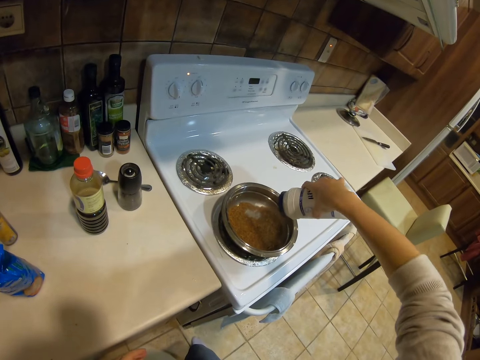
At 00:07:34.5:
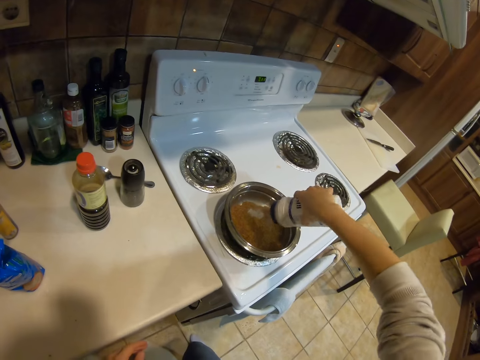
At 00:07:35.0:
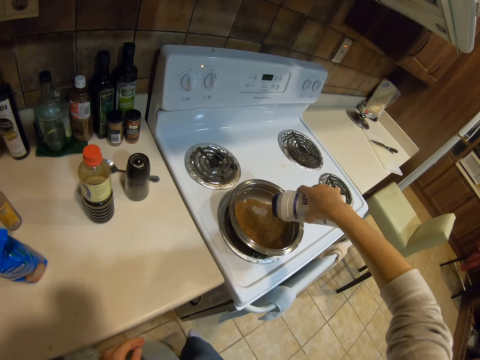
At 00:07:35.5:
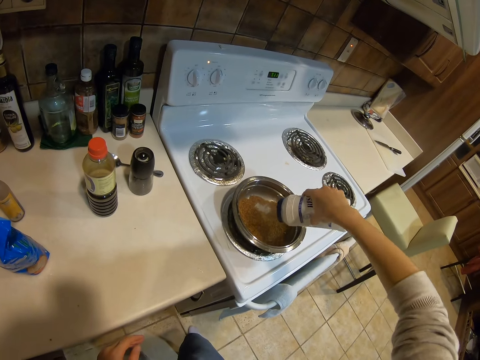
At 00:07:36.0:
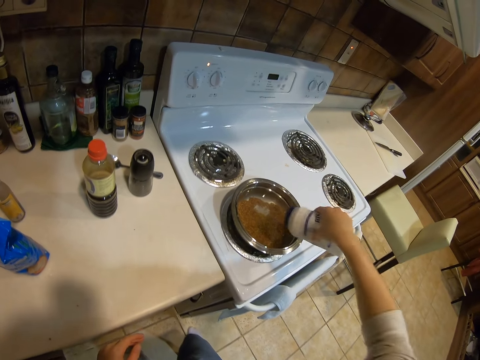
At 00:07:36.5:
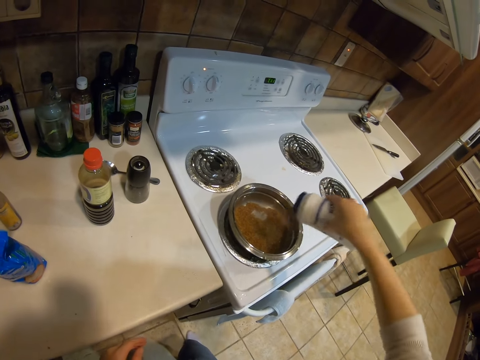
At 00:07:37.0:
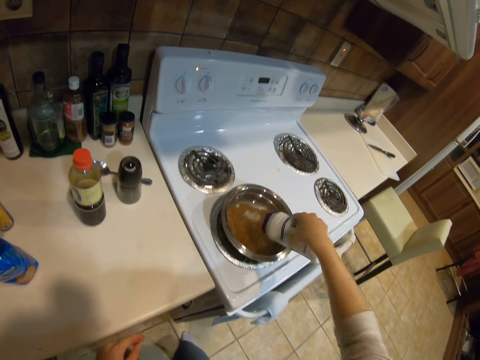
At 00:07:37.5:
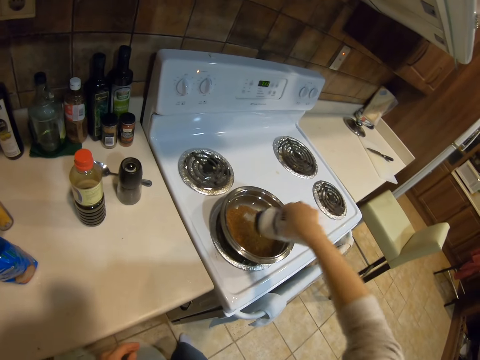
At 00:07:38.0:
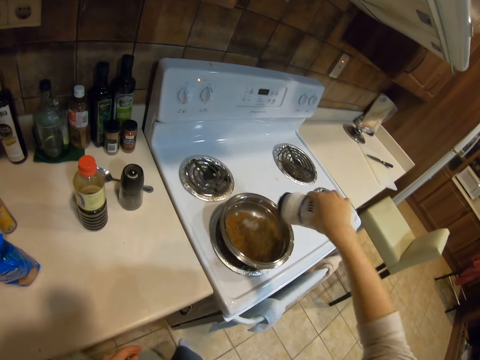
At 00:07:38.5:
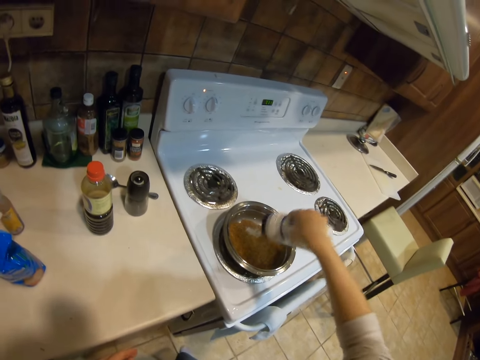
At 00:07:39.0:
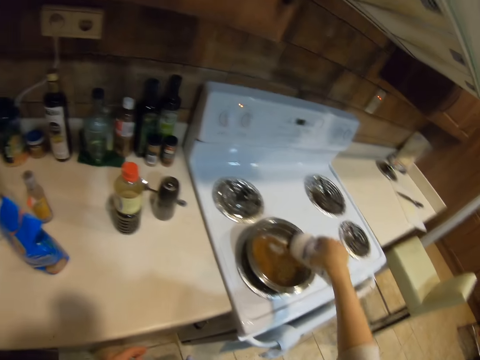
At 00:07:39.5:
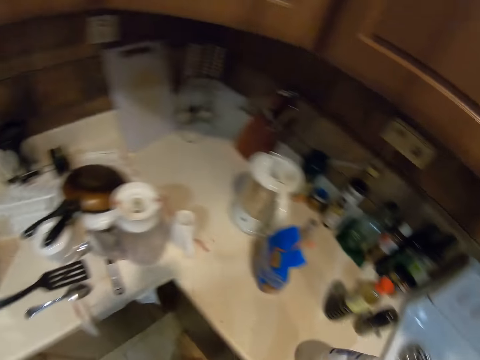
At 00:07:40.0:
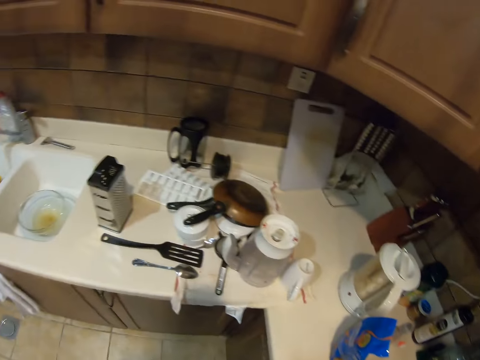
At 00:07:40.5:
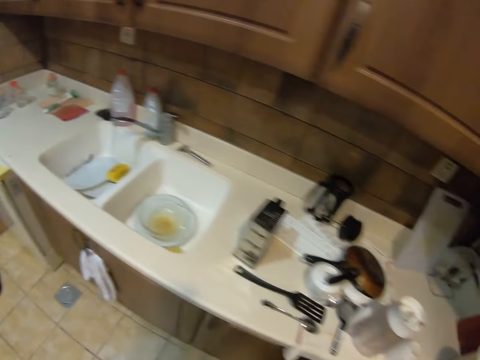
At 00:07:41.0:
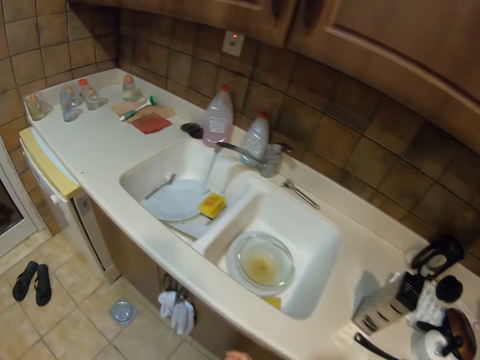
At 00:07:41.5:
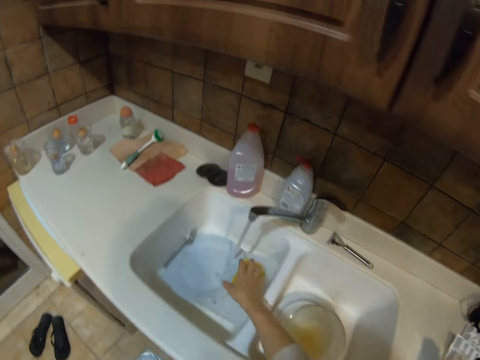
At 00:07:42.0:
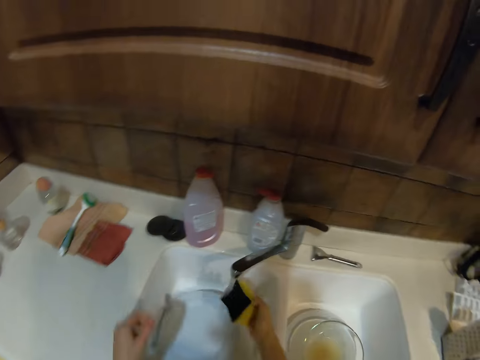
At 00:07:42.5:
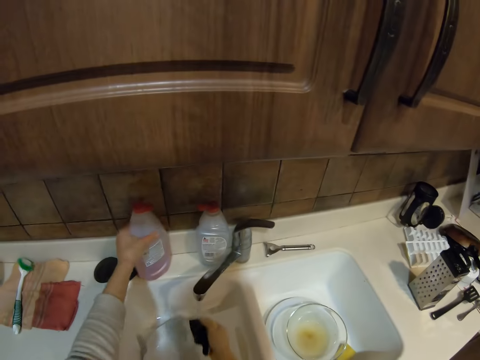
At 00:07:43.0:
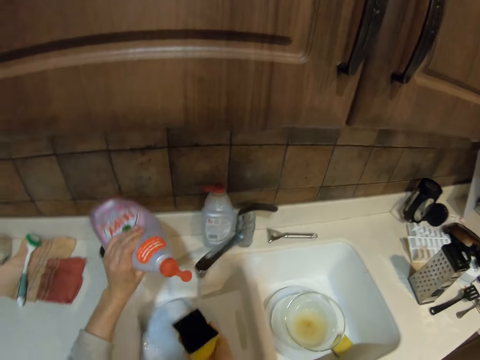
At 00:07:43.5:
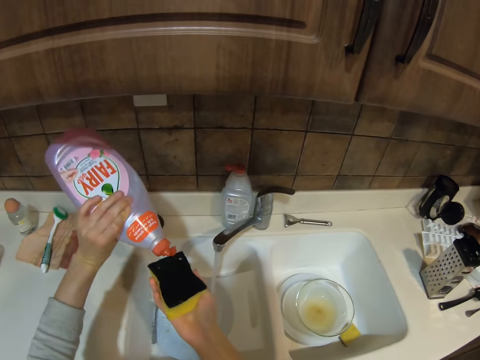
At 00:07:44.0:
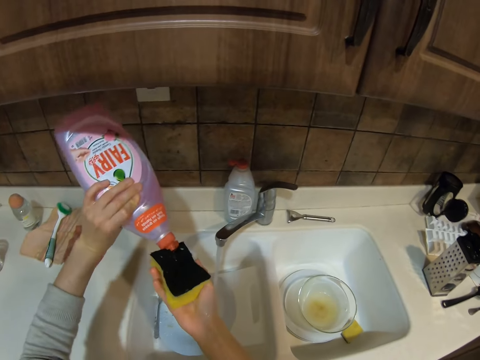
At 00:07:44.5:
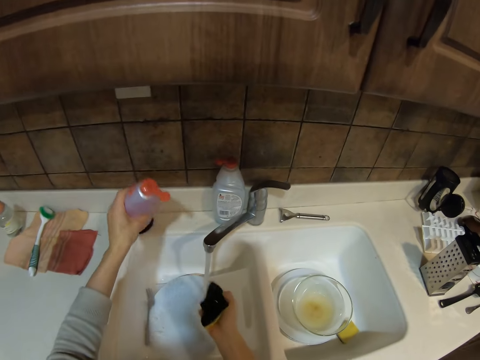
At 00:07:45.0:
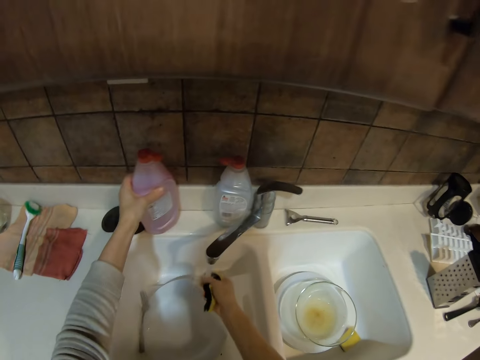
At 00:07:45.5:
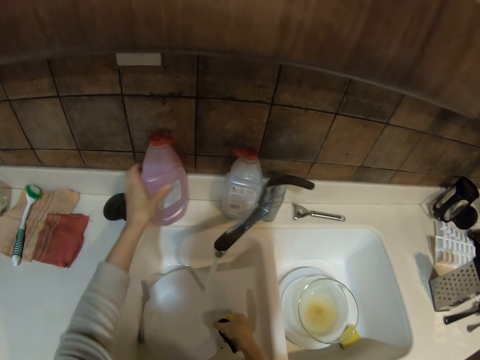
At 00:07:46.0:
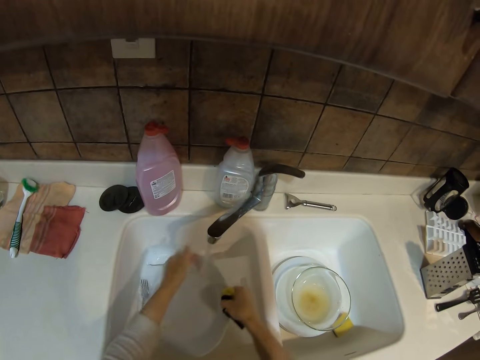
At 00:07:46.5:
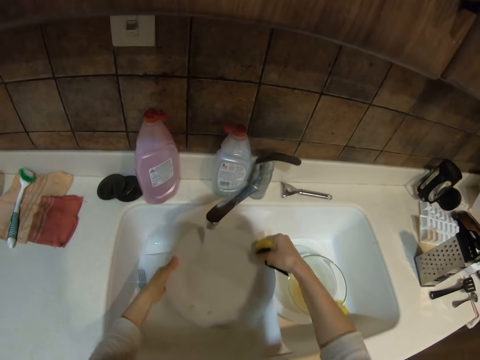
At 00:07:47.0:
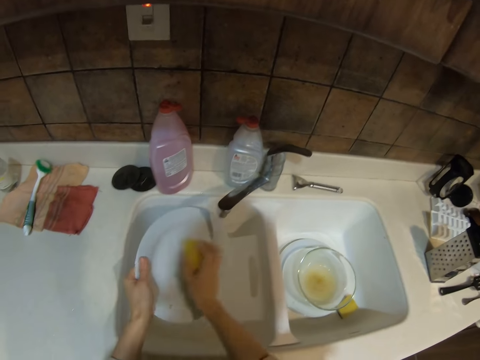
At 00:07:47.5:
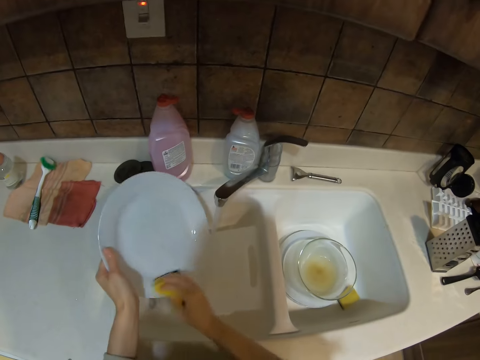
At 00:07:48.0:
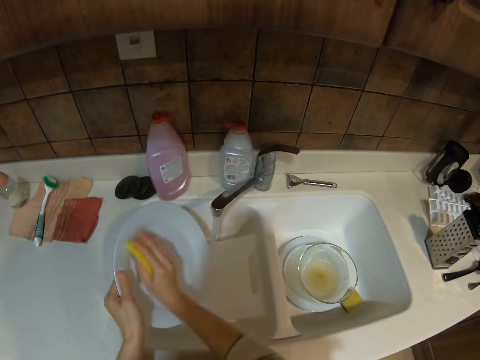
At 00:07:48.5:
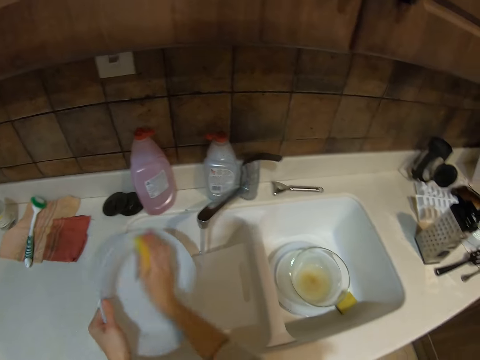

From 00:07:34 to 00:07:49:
The camera wearer walks in the room. They pick the washing sponge from the sink. They rinse the sponge. They pick the washing soap from the countertop. They pour the soap on the sponge. They put the soap on the countertop. They rinse the sponge. They pick a plate from the sink. They wash the plate.

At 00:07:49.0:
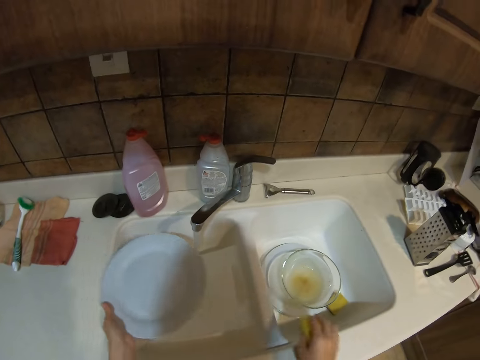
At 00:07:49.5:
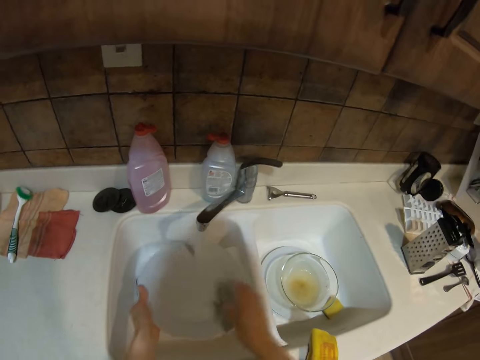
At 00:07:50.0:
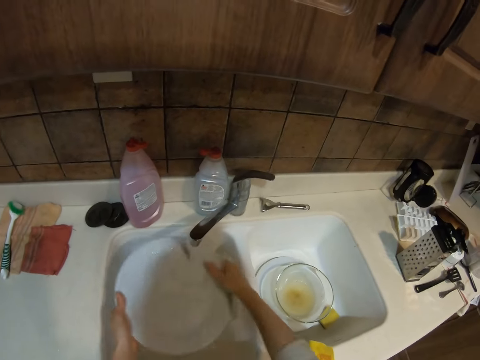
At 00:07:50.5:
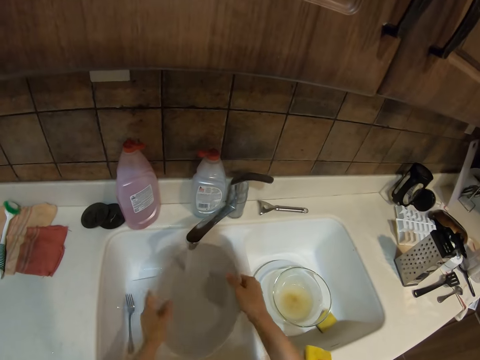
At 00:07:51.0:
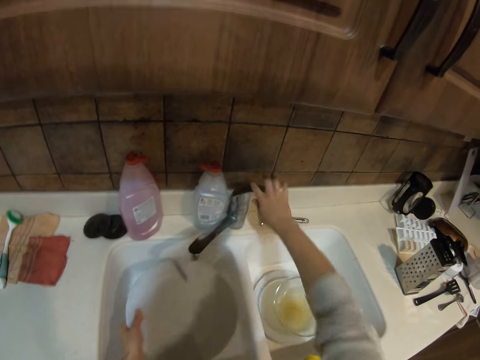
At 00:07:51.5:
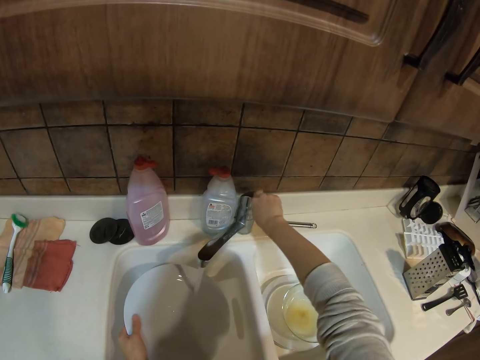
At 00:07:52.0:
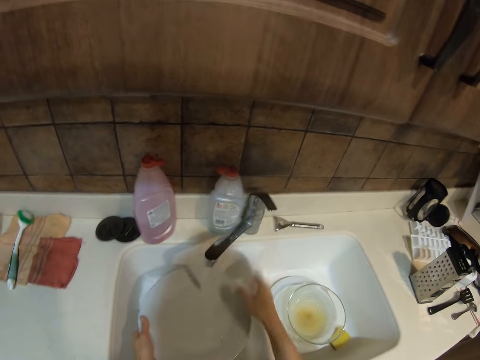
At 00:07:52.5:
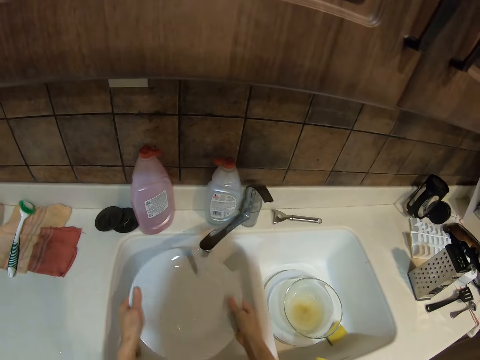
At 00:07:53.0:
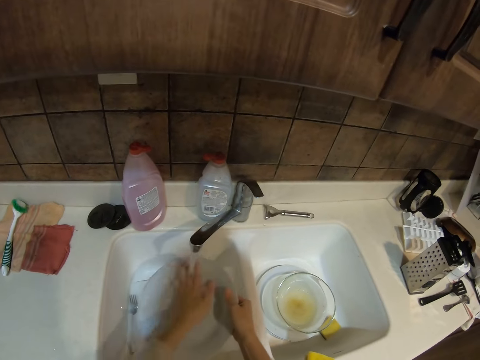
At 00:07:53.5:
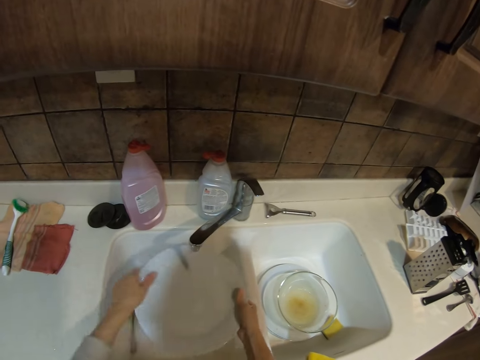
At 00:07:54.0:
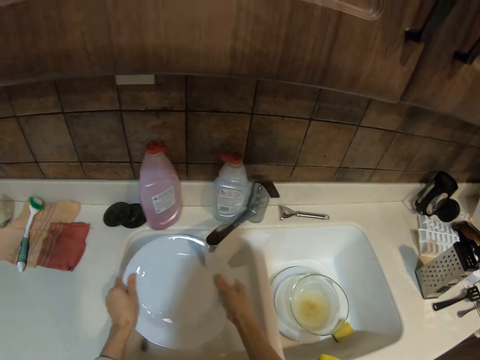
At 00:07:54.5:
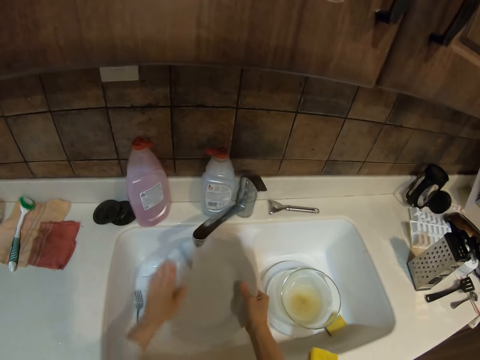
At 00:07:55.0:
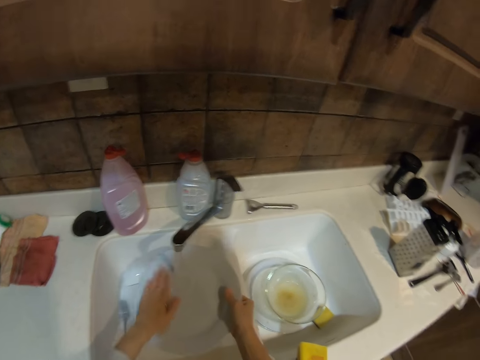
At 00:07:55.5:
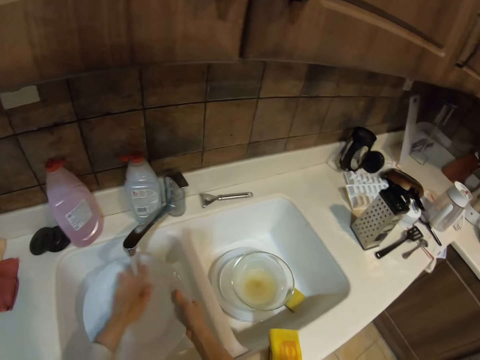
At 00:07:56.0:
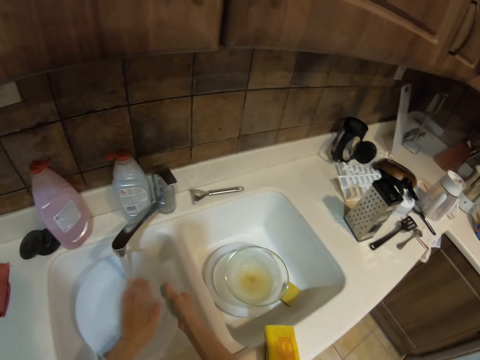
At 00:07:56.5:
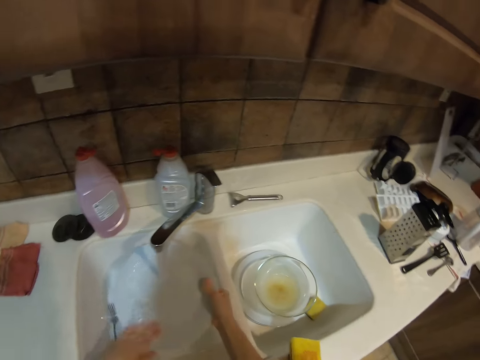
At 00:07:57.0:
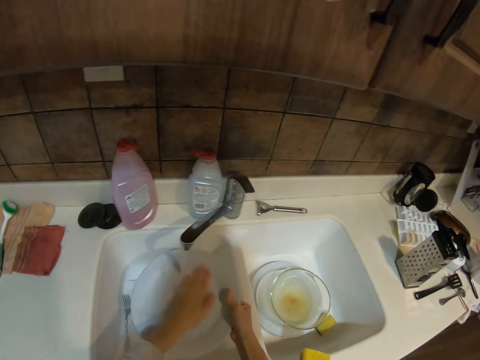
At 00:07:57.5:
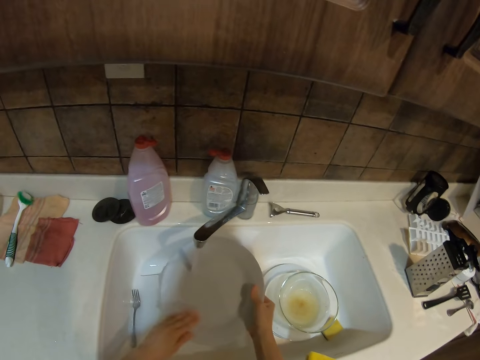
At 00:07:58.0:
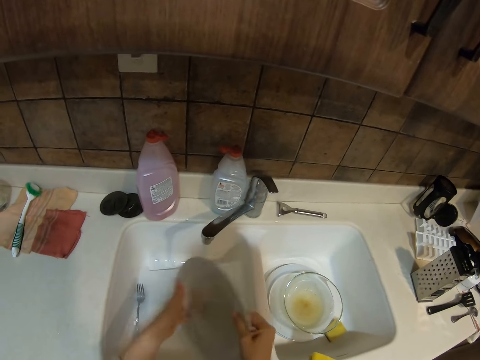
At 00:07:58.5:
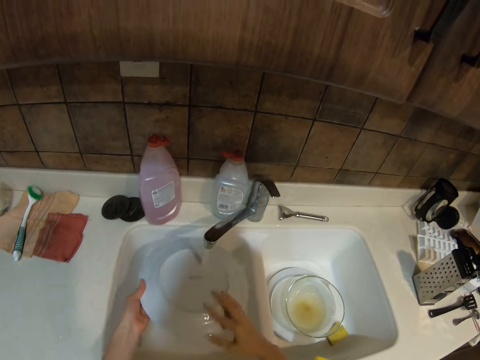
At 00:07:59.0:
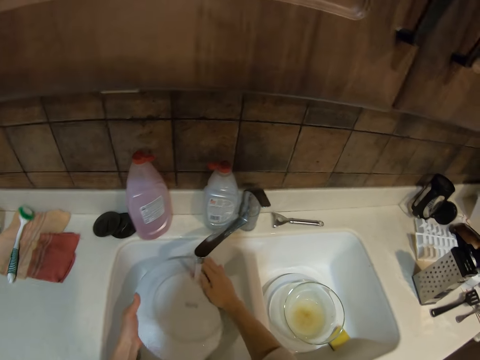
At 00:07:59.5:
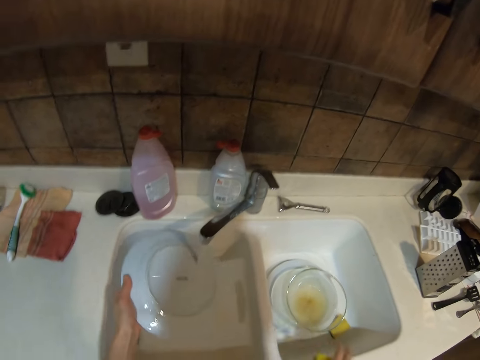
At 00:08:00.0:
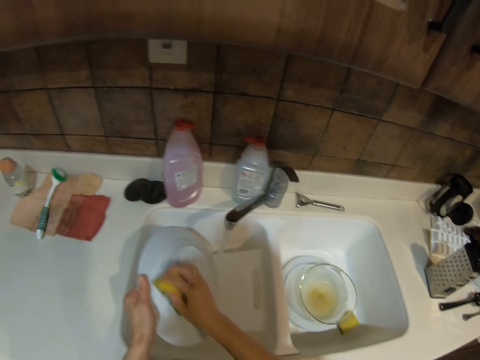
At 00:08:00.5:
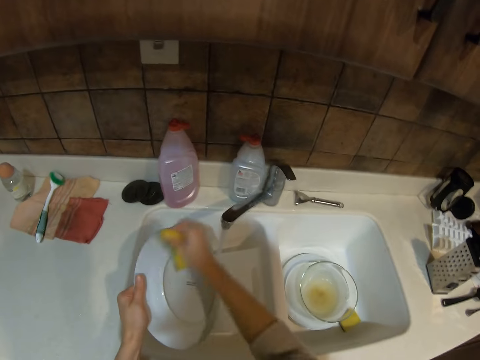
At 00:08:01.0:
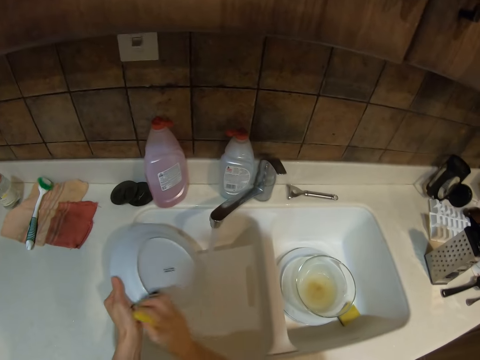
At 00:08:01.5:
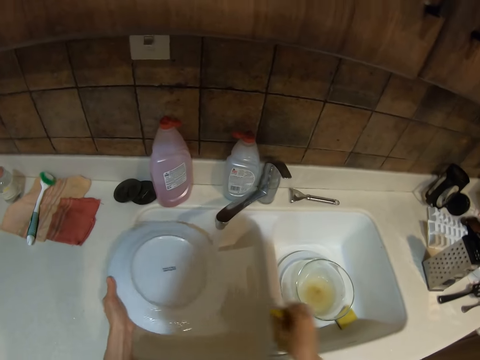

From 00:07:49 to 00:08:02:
The camera wearer puts the sponge on the countertop. They rinse a plate. They turn off the faucet. They open the tap. They rinse the plate. They flip the plate. They pick the washing sponge from the countertop. They wash the plate.
